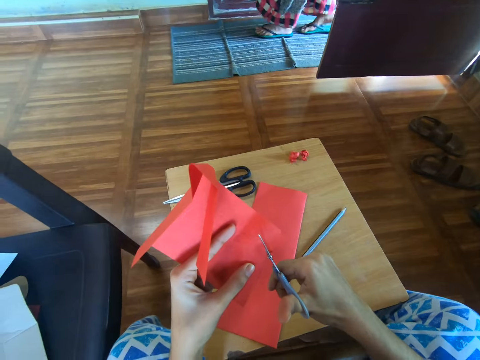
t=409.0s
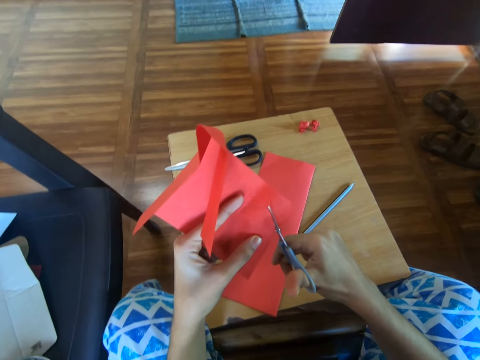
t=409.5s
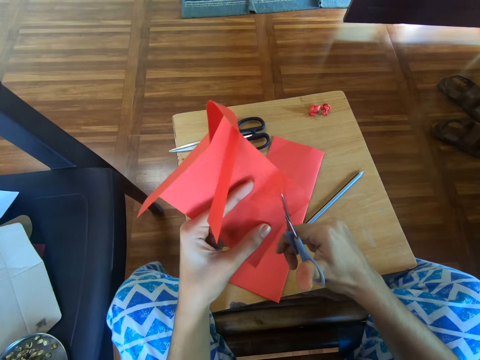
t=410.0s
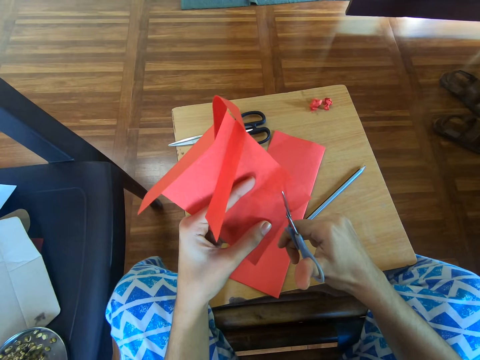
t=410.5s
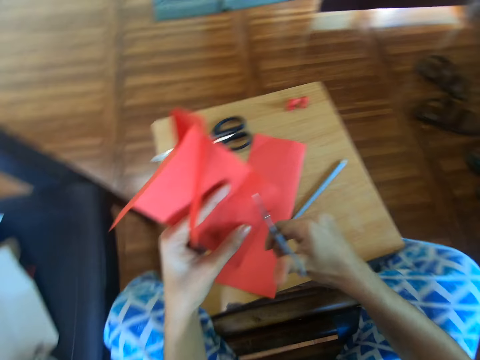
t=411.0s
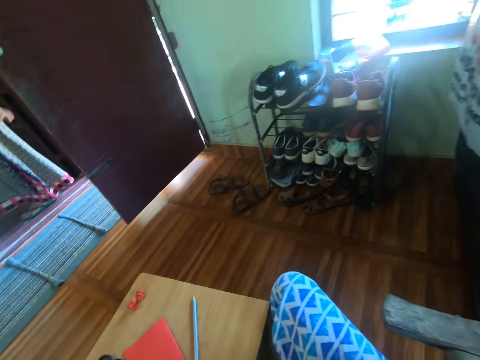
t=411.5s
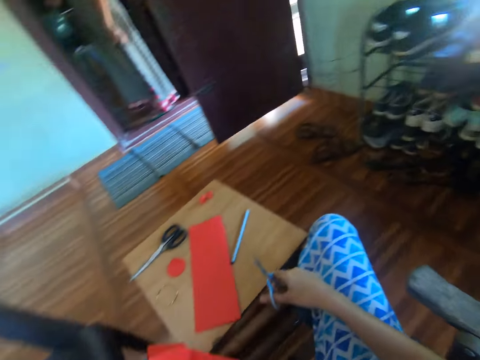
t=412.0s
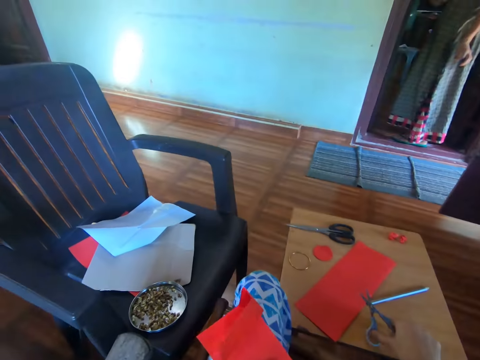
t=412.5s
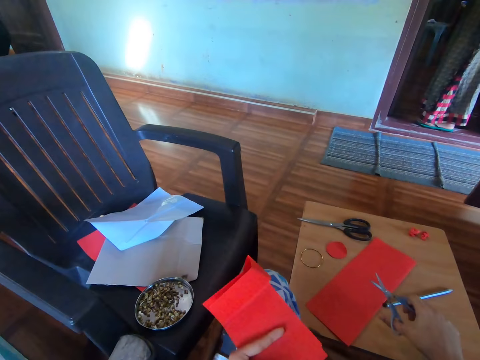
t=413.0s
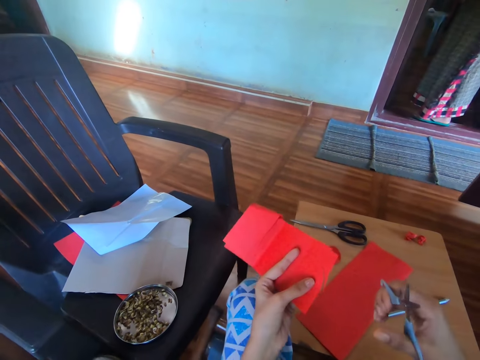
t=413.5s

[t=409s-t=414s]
A person walks near the door. The camera wearer looks around the house. The person stands at the door. Another person walks around in the house.

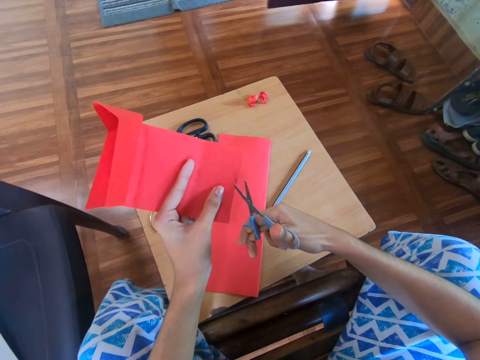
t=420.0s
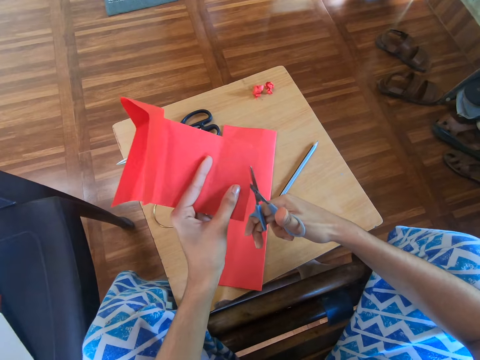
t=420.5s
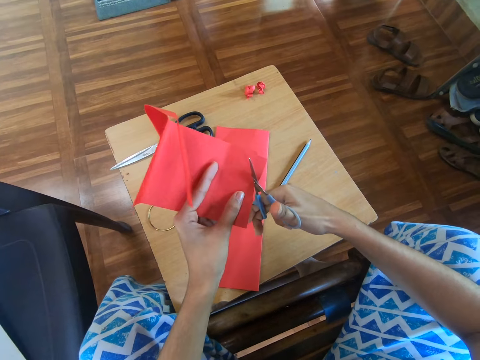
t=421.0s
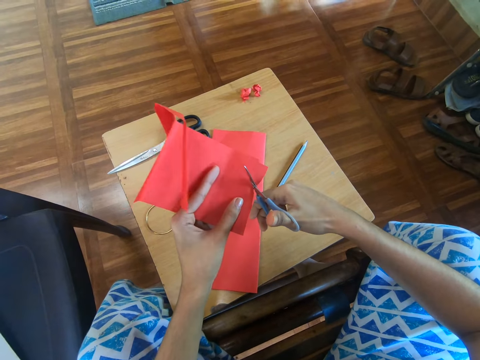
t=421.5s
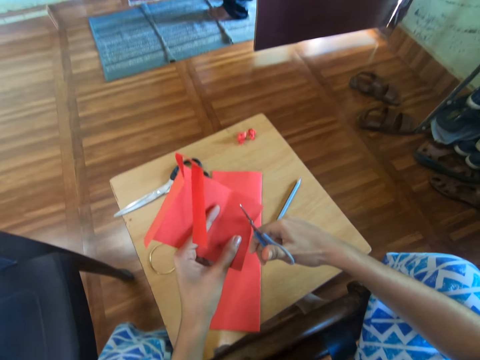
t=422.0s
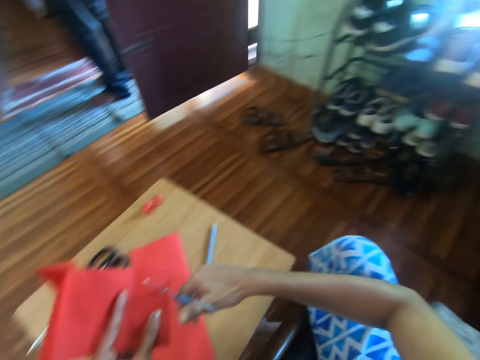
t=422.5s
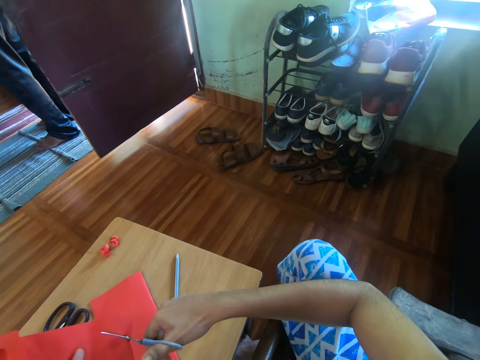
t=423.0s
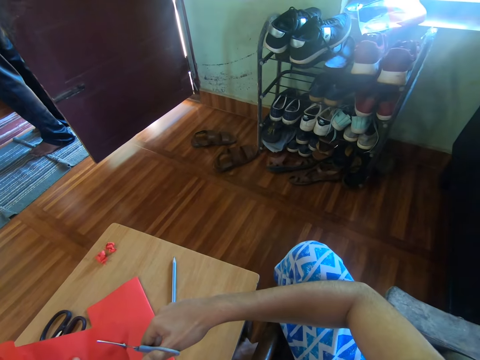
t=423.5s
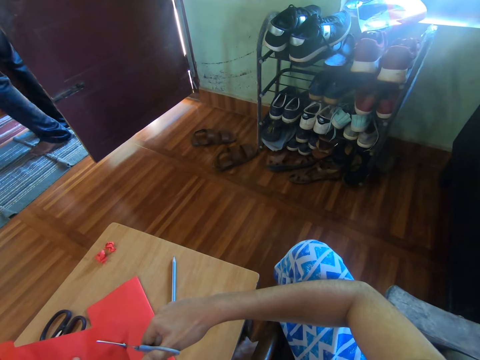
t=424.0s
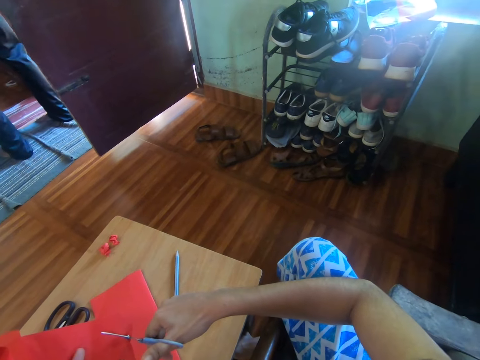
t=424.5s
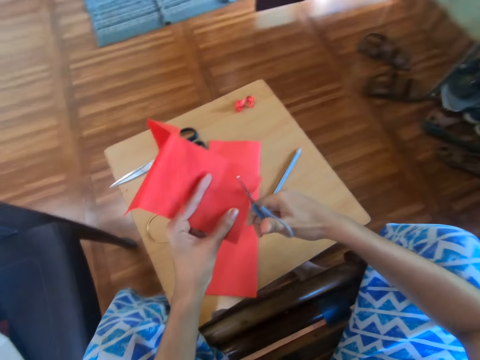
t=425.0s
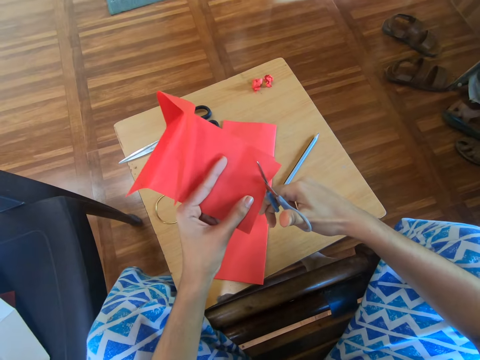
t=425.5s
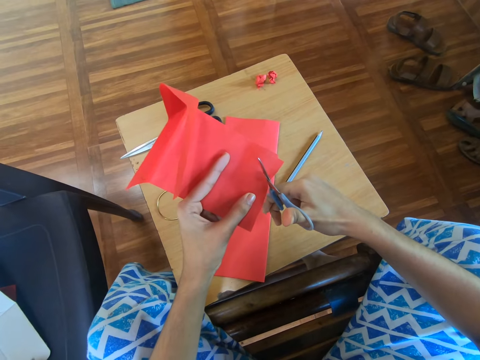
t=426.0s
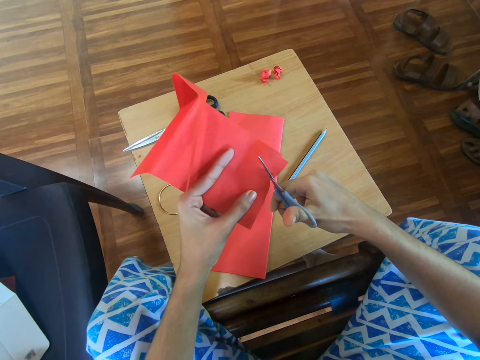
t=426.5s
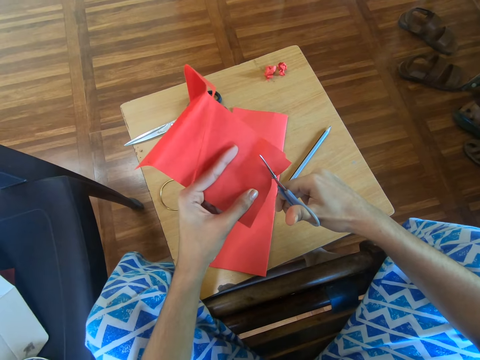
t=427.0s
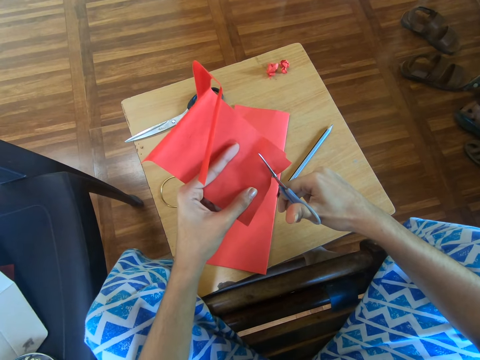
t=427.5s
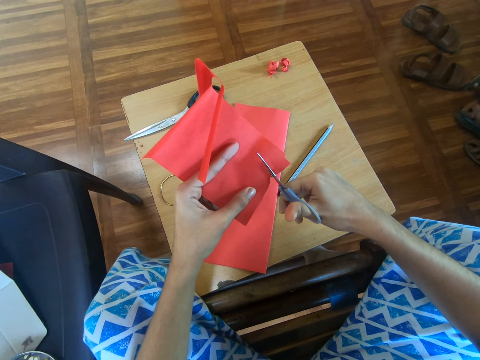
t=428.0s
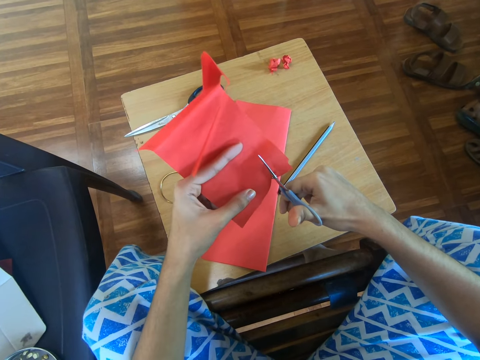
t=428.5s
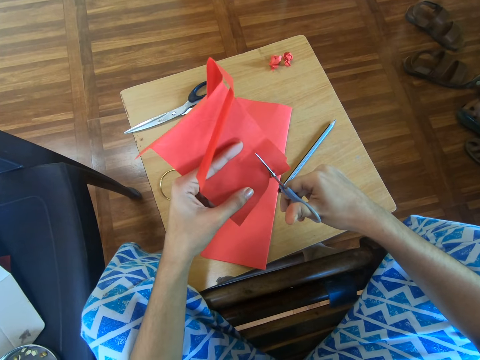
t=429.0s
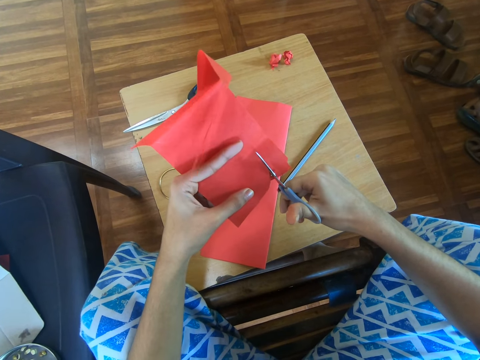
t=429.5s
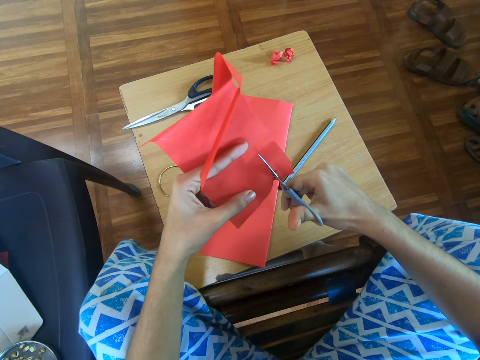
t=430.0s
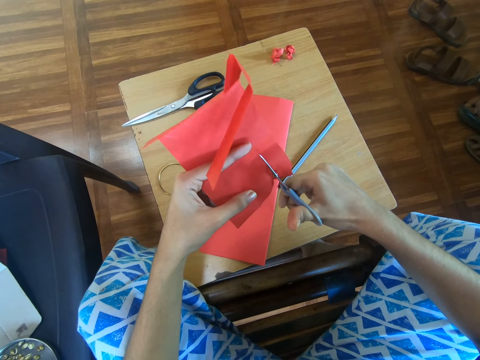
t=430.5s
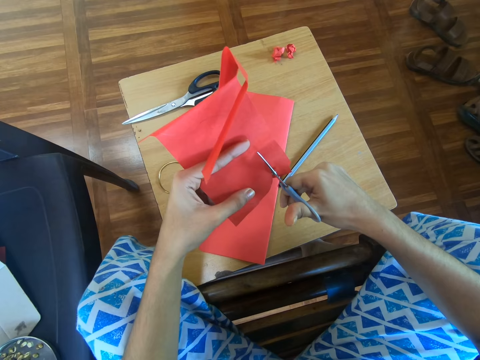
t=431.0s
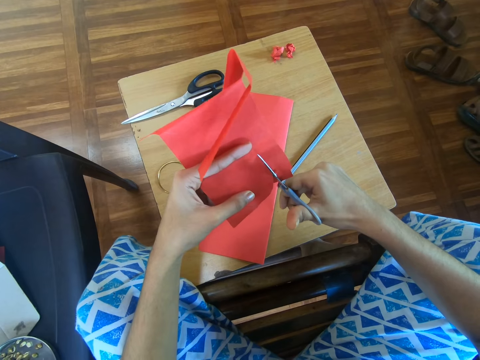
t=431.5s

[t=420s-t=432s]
The camera wearer looks towards the craft paper in the hand. They cut the craft paper using the scissors. A person stands near the door. The camera wearer looks towards the shoe rack. The person turns towards another person. The camera wearer looks towards the craft paper in the hand. They cut the craft paper using the scissors.

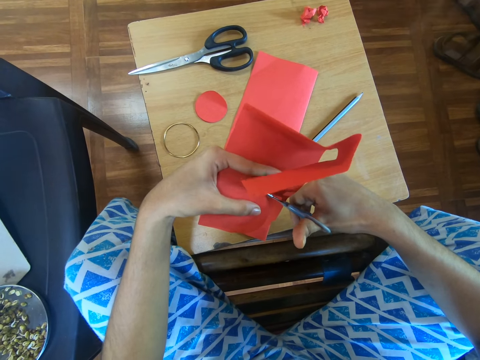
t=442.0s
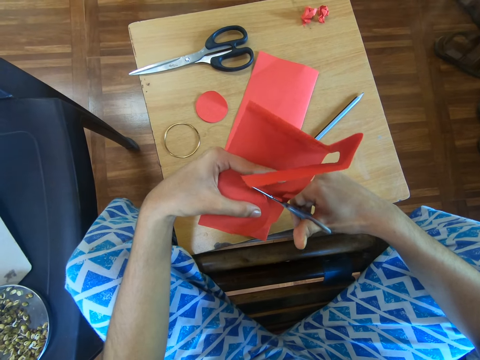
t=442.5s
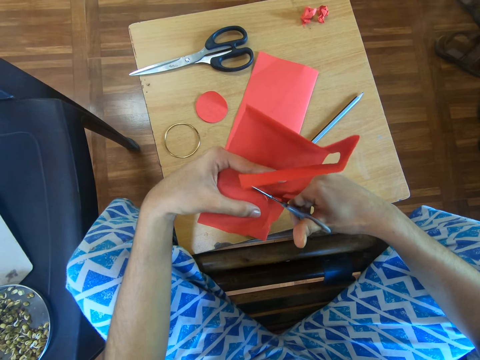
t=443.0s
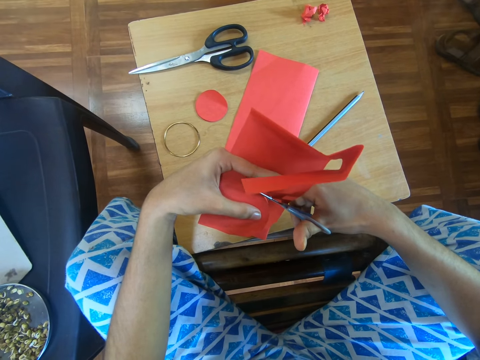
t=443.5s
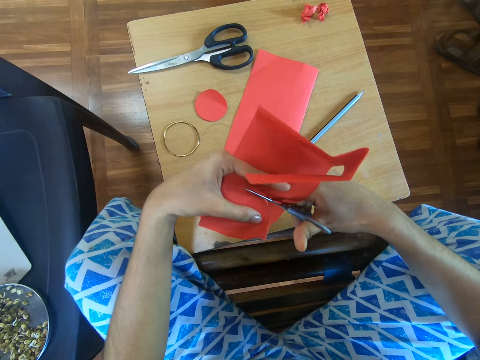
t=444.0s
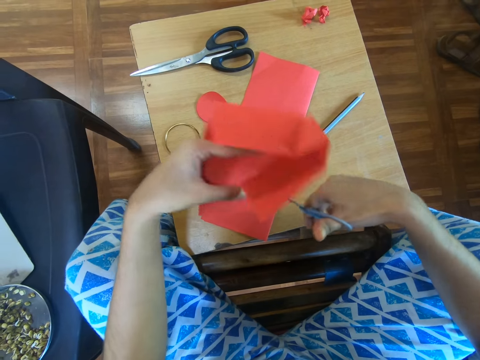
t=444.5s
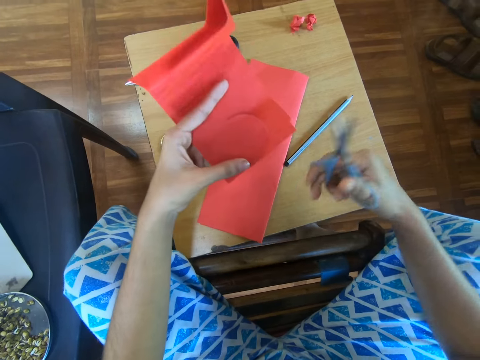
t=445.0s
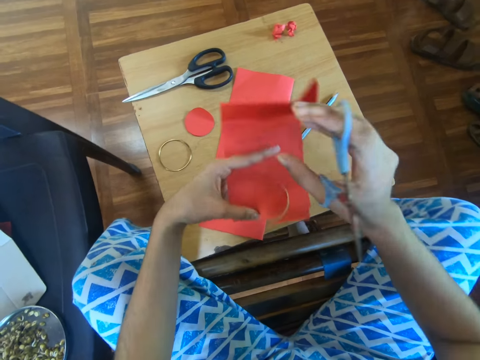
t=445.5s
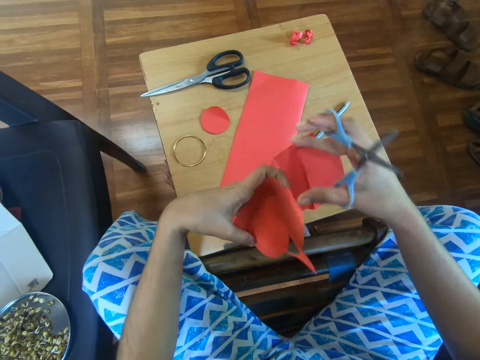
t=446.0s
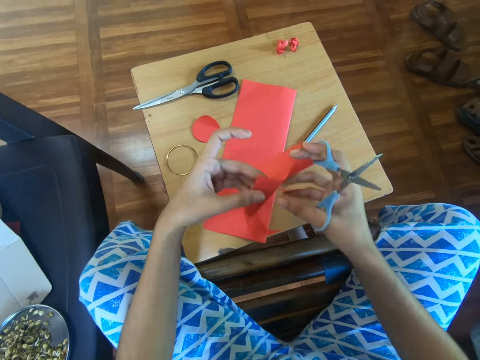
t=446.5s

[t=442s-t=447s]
The camera wearer adjusts the craft paper.

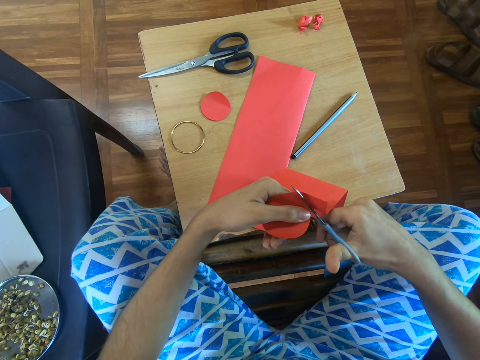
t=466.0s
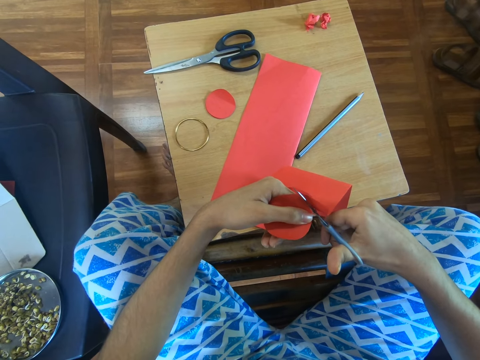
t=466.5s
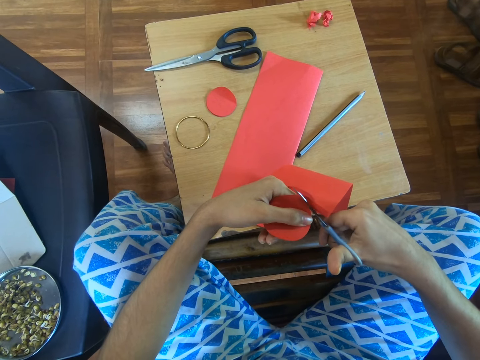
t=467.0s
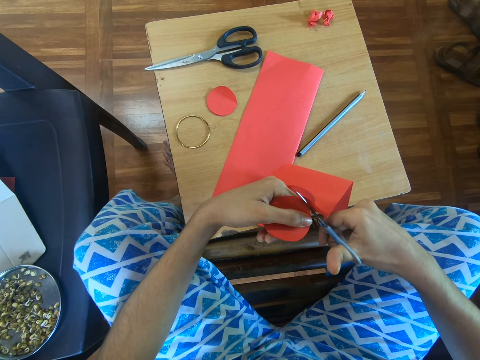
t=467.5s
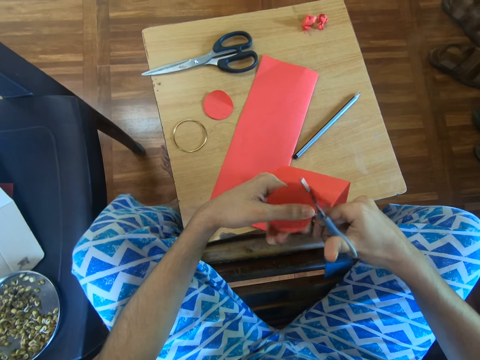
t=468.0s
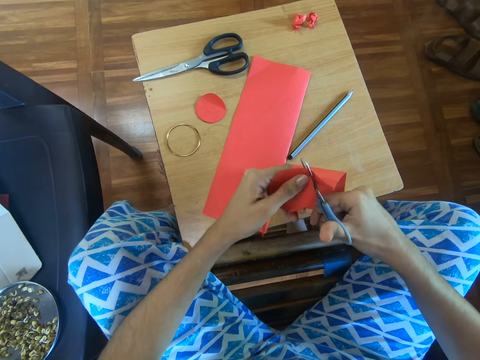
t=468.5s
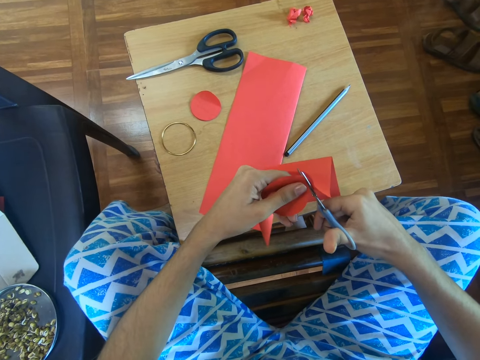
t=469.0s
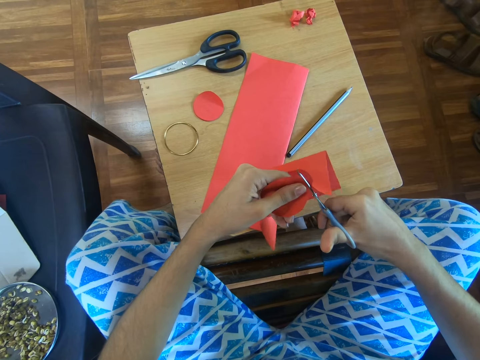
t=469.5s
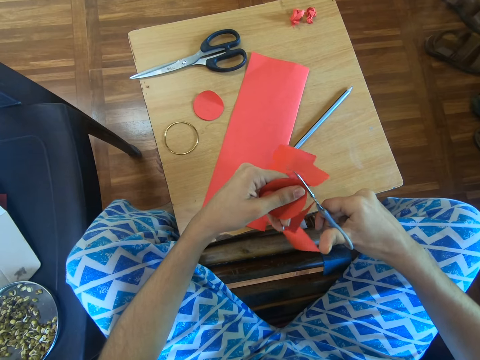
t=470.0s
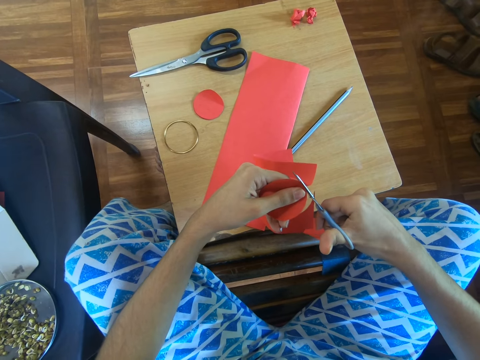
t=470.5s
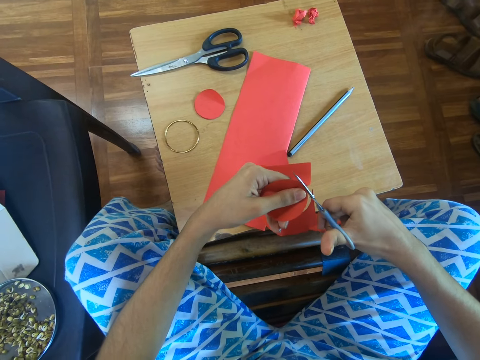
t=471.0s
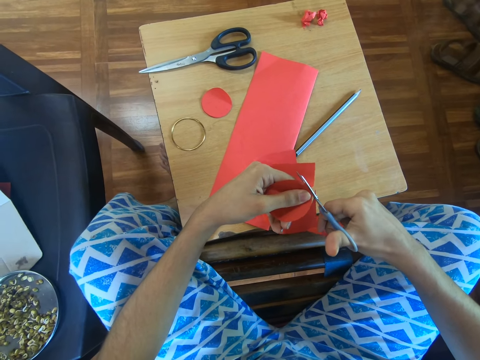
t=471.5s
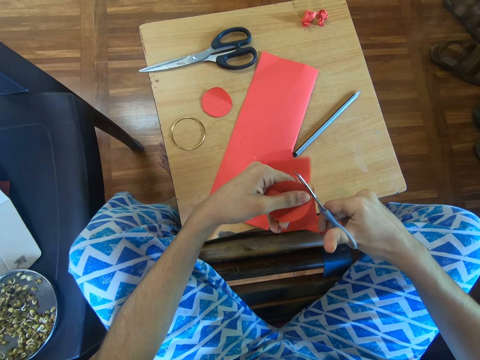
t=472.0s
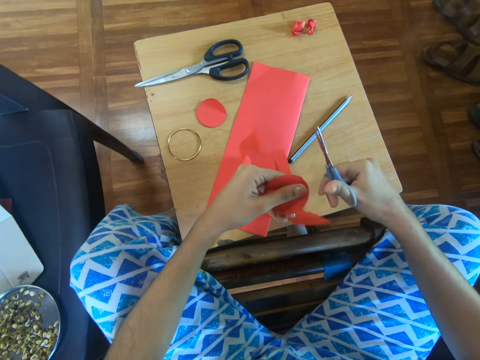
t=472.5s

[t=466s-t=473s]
The camera wearer adjusts the left hand on the craft paper. They cut the craft paper using the scissors.
